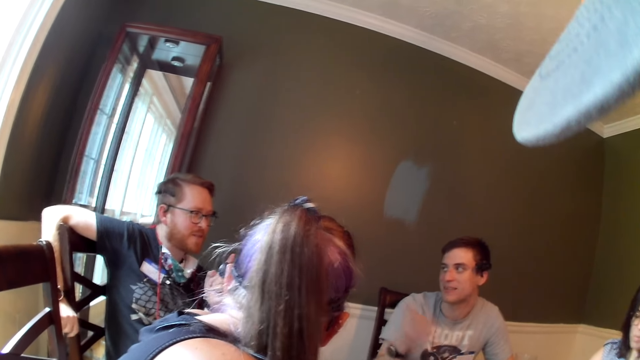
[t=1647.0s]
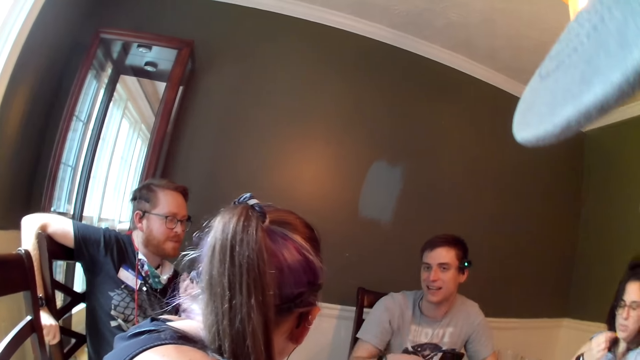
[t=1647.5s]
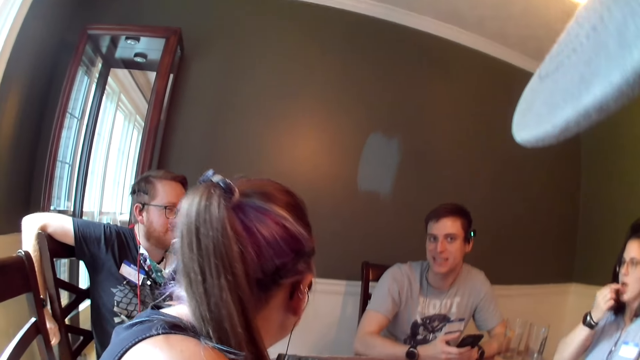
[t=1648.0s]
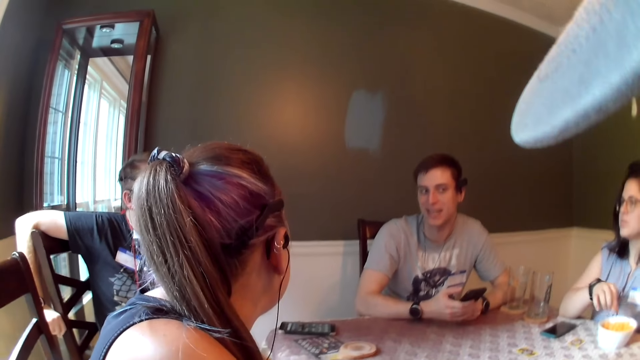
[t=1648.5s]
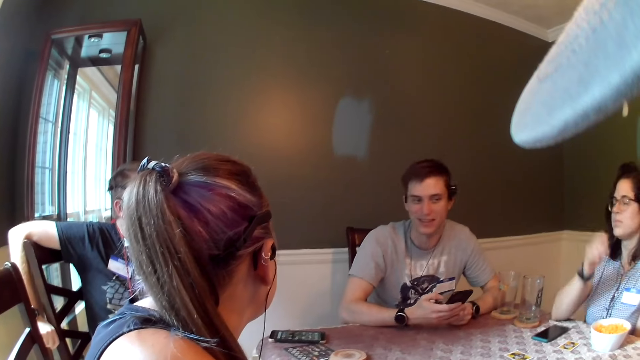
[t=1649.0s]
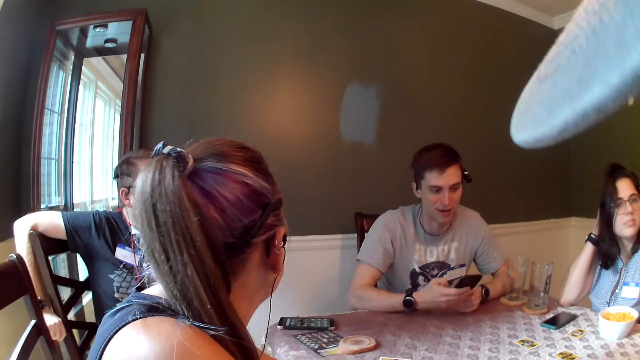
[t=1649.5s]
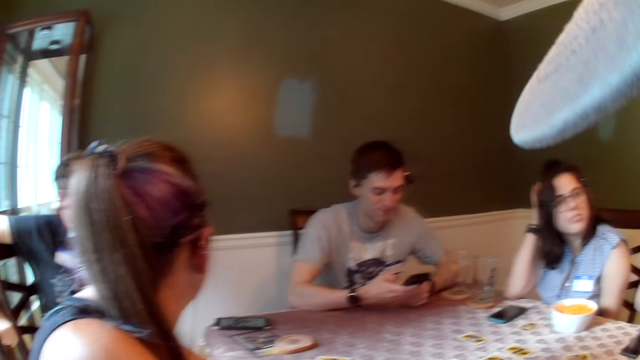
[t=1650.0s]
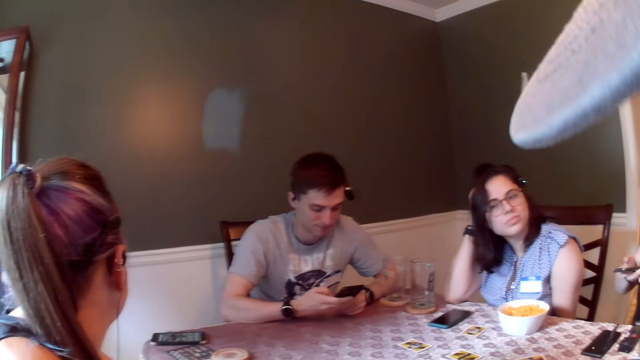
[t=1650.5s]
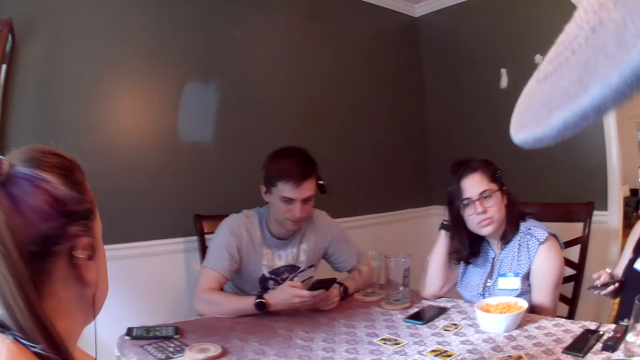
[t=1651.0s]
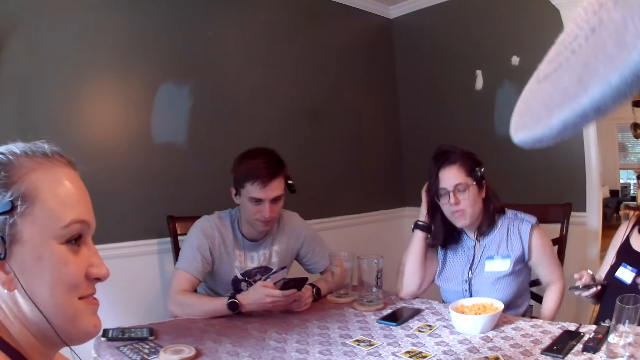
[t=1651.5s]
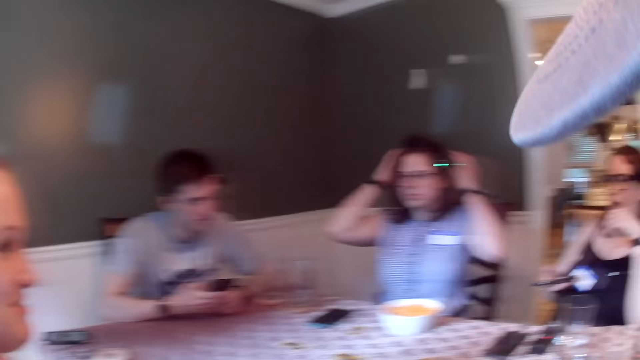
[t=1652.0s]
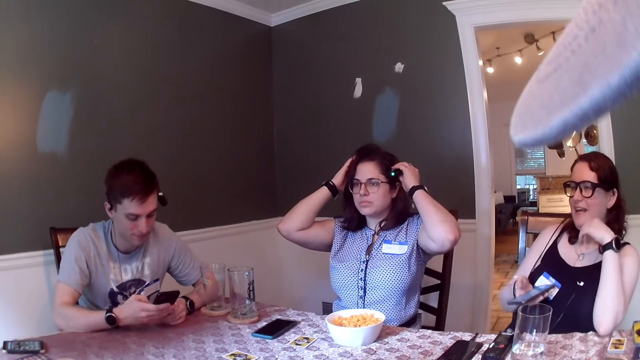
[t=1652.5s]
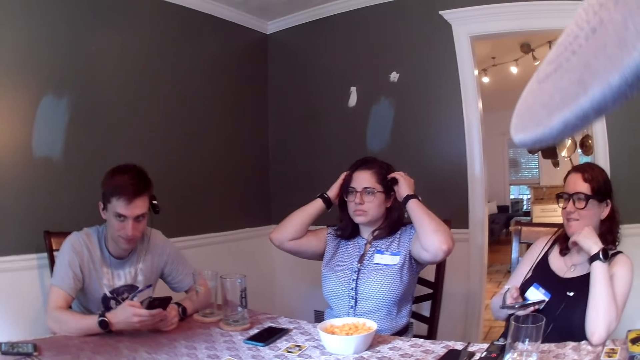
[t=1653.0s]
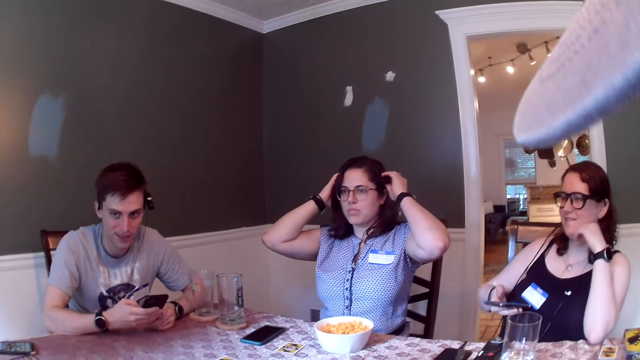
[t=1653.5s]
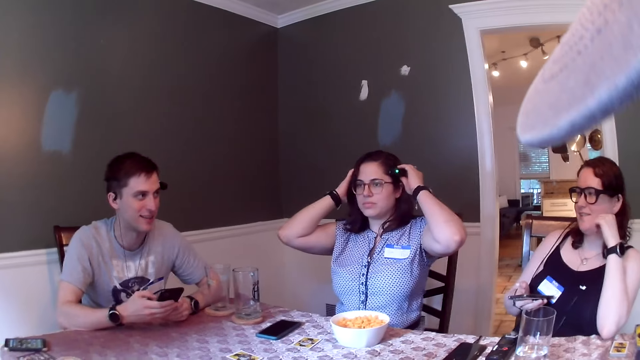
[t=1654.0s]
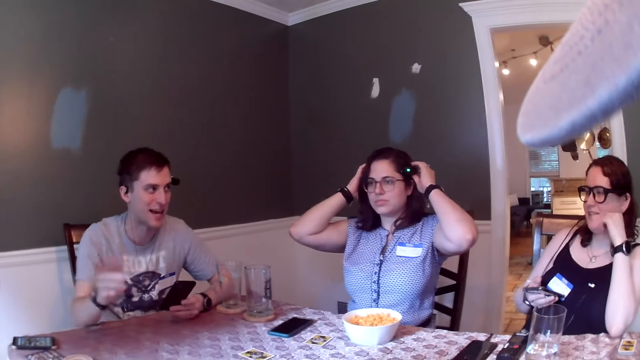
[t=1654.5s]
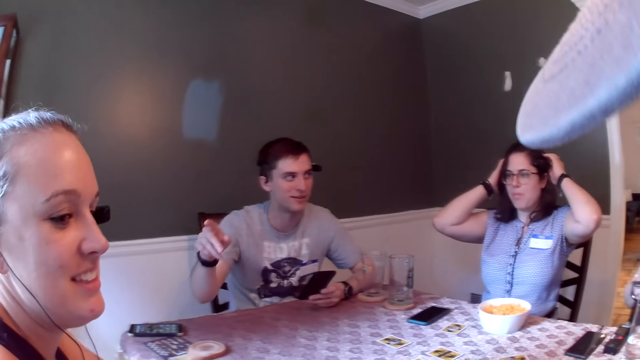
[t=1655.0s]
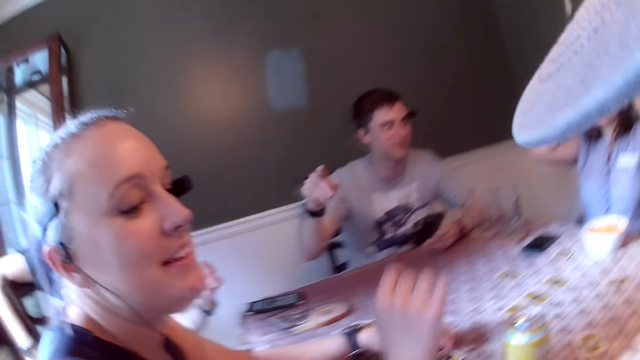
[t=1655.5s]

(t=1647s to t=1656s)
A man converses with a group of people in the dining area. The man places his right hand on the phone. A woman eats the chip in her right hand. The woman places her right hand on the bowl on the dining table, touches her head with her right hand, and touches her head with her left hand. Another woman converses with a group of people in the dining area. The man converses with a group of people in the dining area.

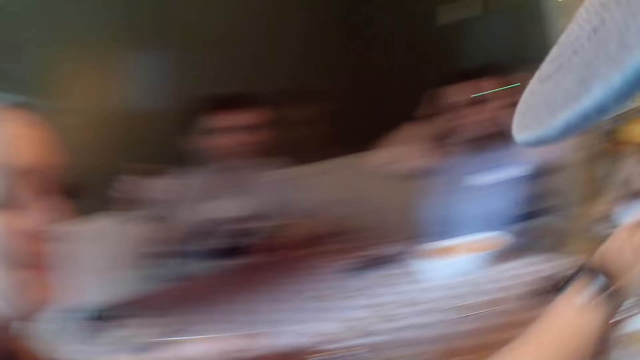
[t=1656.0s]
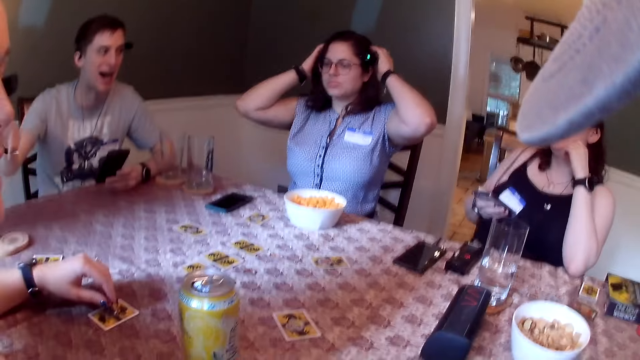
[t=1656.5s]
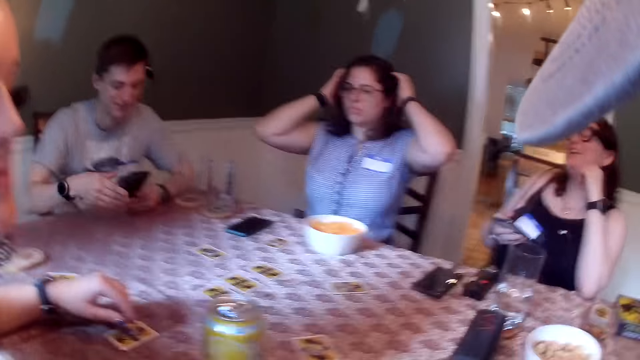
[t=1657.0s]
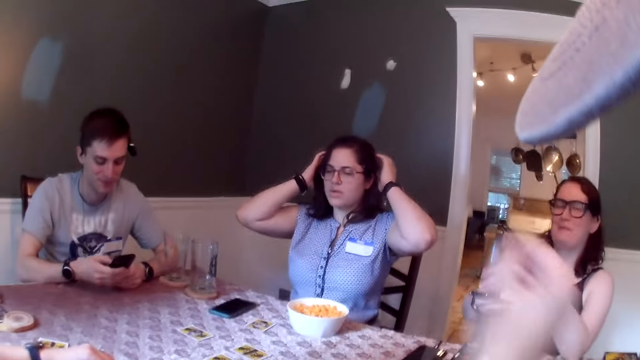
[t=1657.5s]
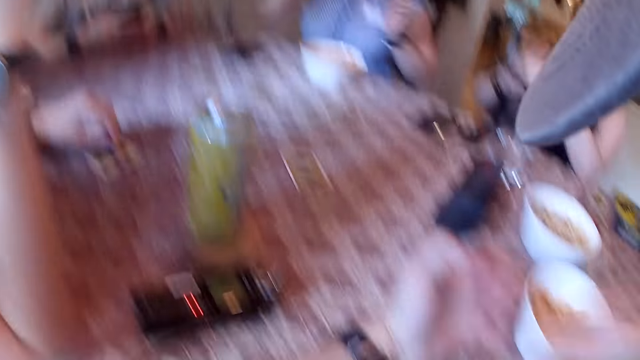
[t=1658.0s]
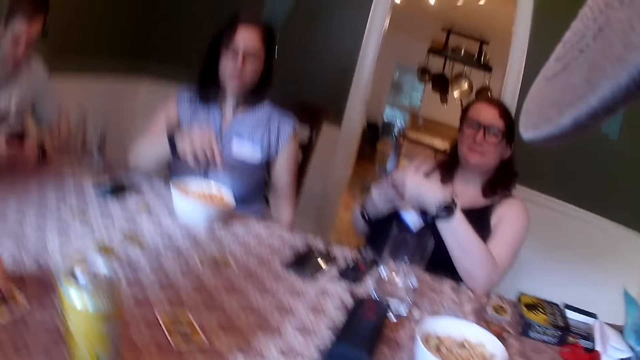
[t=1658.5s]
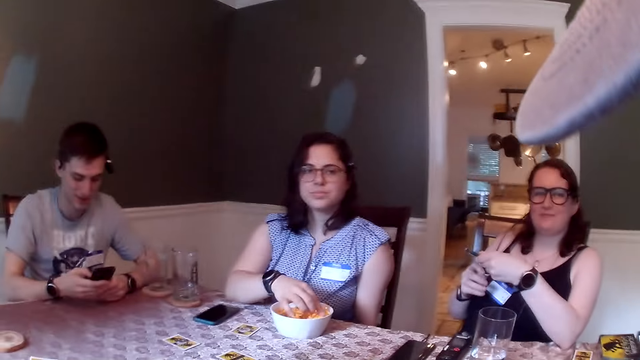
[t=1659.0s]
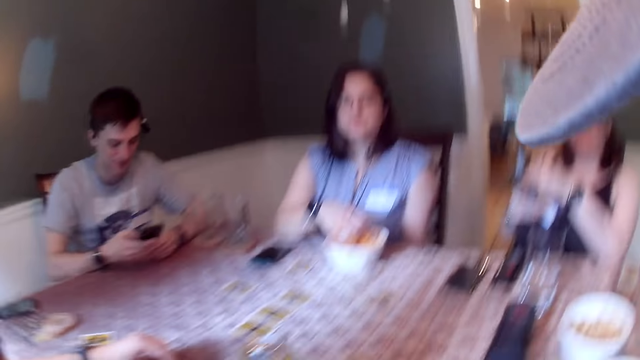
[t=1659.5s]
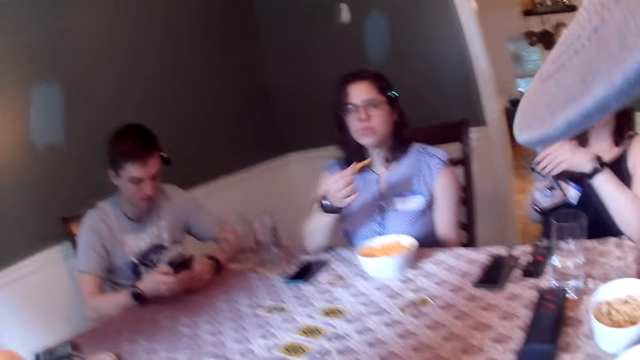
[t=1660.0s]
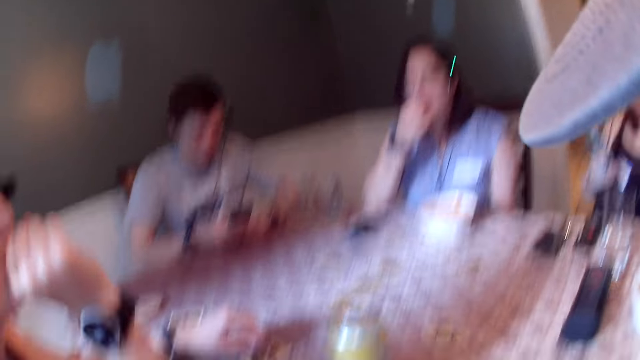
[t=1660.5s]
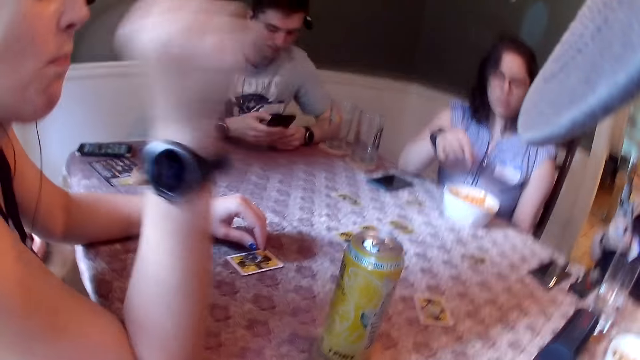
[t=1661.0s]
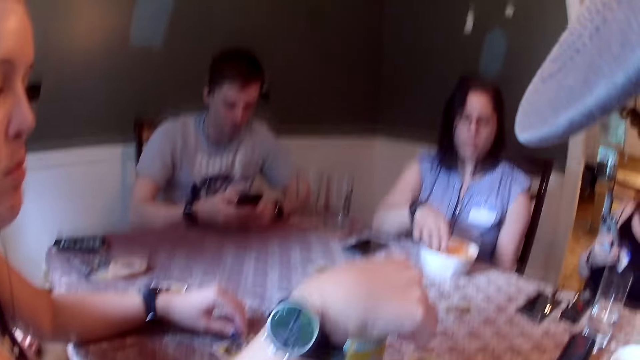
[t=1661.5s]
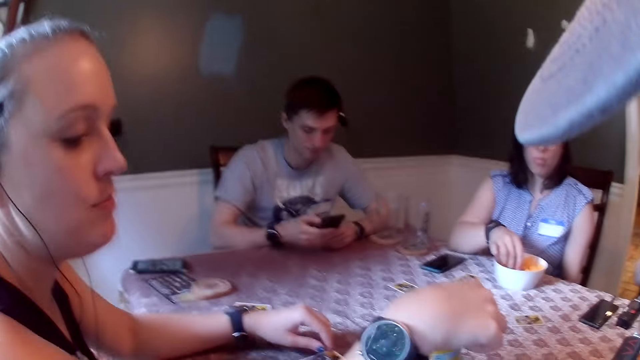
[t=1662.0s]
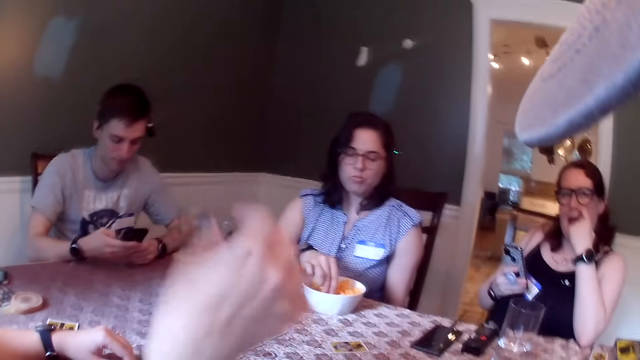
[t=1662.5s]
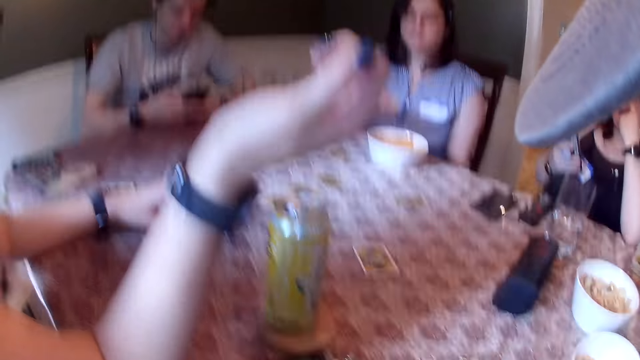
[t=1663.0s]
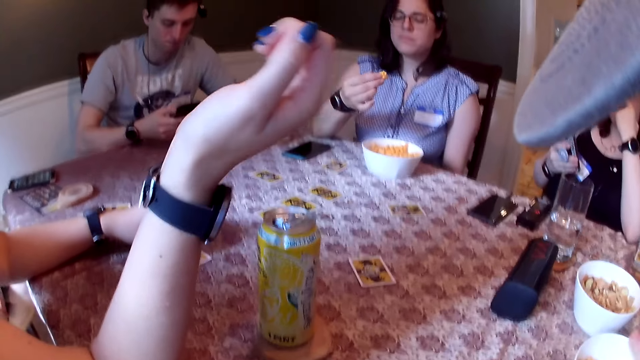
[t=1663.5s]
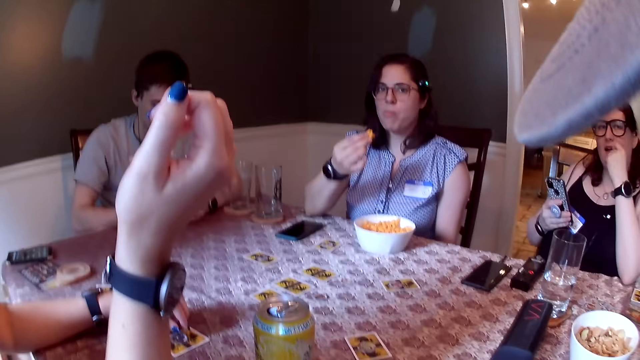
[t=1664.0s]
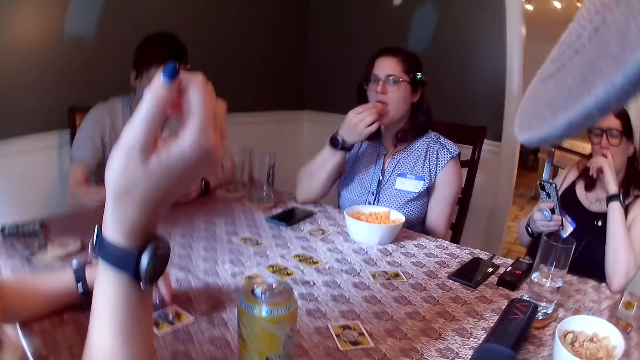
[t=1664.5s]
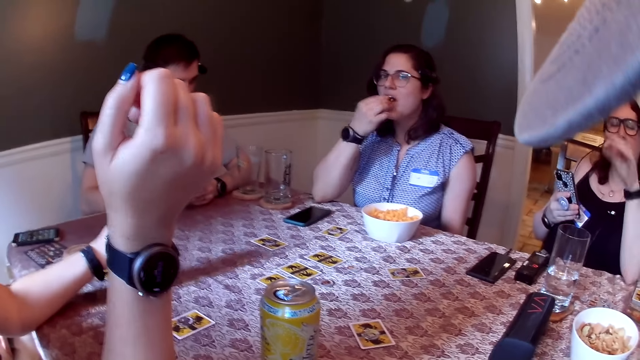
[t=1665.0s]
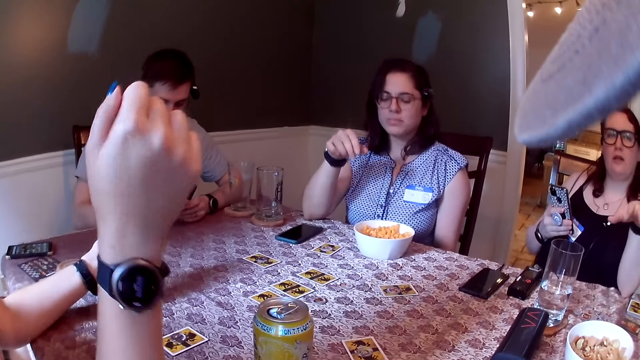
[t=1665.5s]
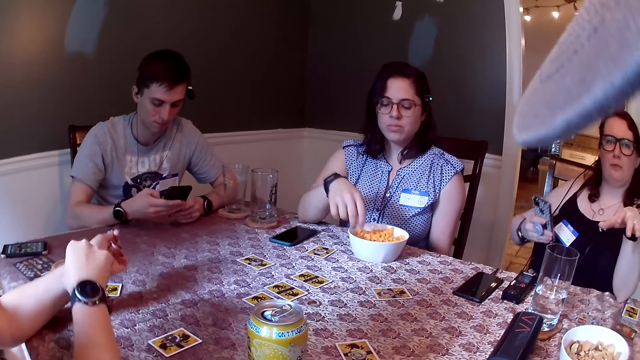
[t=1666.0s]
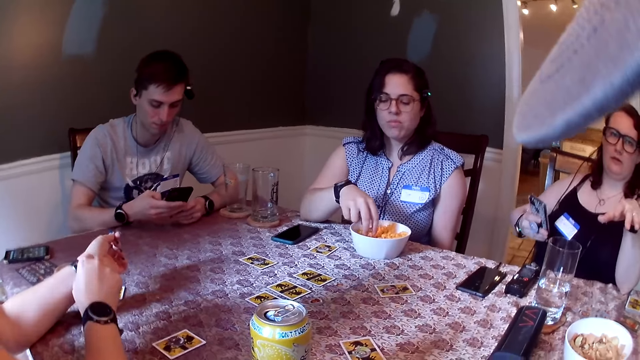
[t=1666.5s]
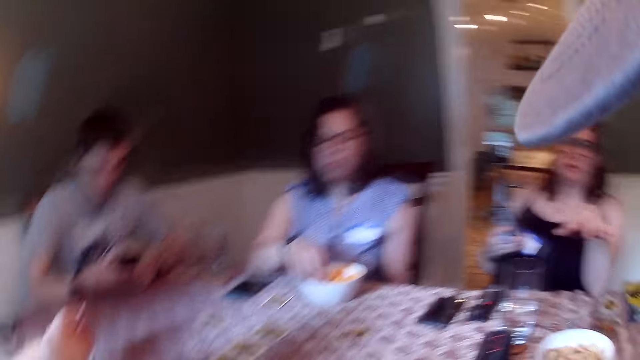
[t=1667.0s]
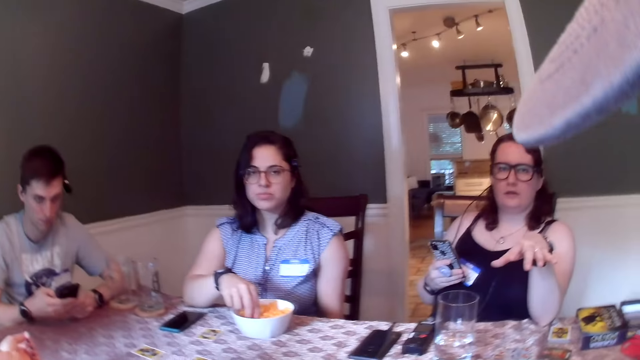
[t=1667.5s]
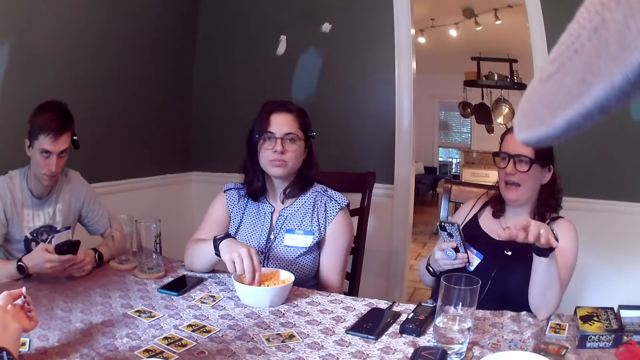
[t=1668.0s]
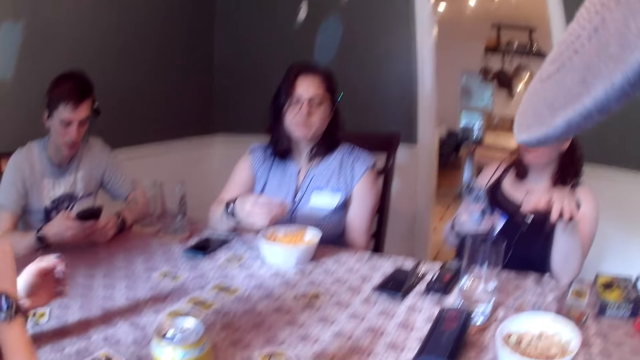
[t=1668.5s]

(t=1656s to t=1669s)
A woman picks a chip from a bowl on the dining table and converses with a group of people in the dining area. A man places his right hand on the phone. The camera wearer converses with a group of people in the dining area. Another woman places her left hand on her lap. The second woman picks a chip from the bowl on the dining table with her right hand and eats the chip in her right hand. A third woman touches her face with her left hand. The second woman picks a chip from the bowl on the dining table with her right hand. The first woman places her right hand on a can of soda on the dining table. The second woman eats the chip in her right hand. The first woman removes her left hand from the game card on the dining table. The third woman converses with a group of people in the dining area. The camera wearer talks to a woman. The second woman picks a chip from the bowl on the dining table with her right hand. The first woman touches a watch strap in her right hand with her left hand.
